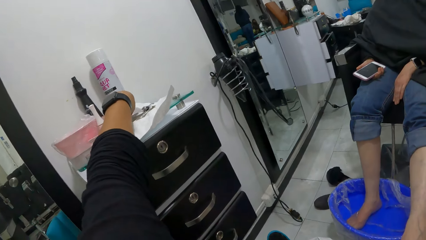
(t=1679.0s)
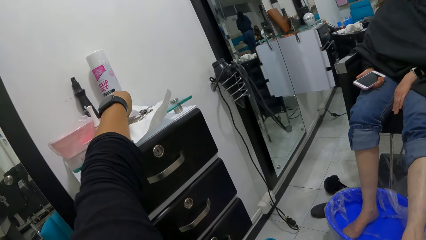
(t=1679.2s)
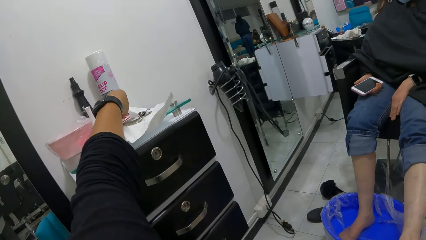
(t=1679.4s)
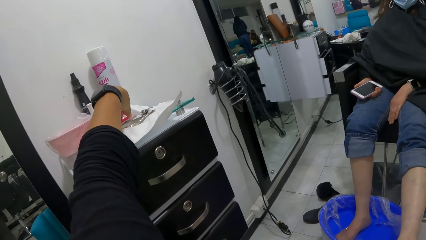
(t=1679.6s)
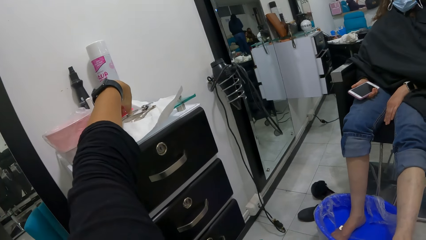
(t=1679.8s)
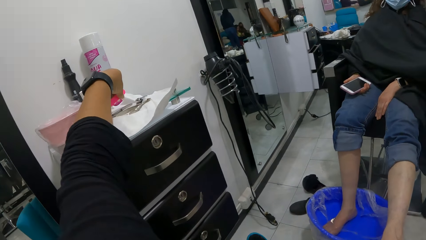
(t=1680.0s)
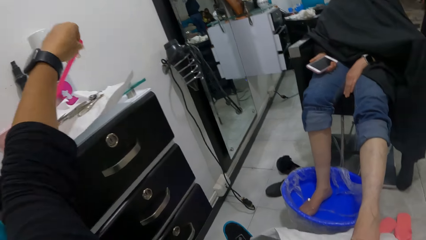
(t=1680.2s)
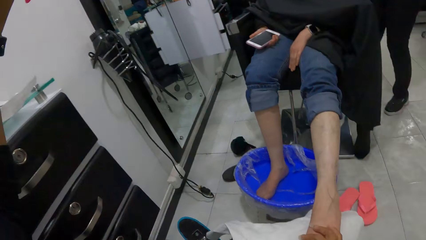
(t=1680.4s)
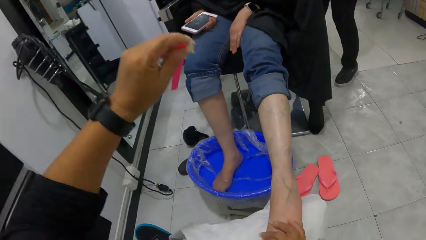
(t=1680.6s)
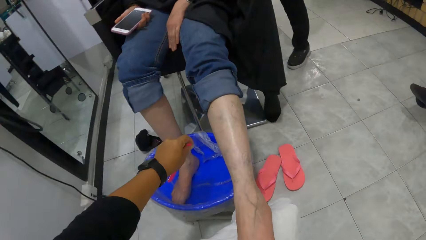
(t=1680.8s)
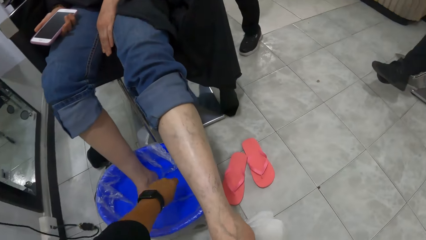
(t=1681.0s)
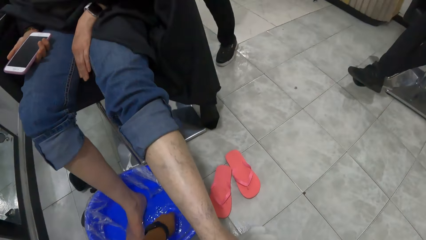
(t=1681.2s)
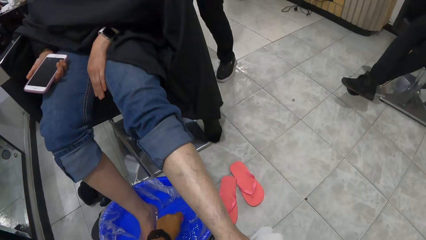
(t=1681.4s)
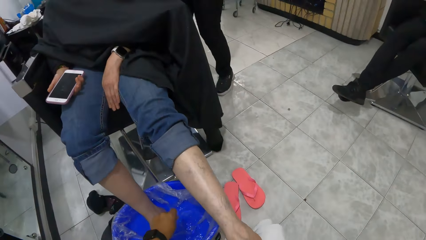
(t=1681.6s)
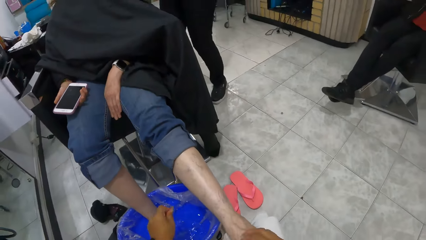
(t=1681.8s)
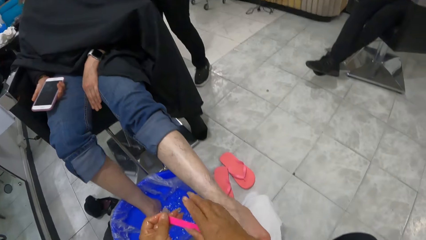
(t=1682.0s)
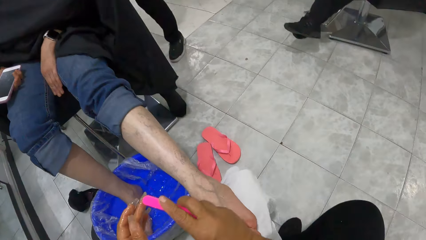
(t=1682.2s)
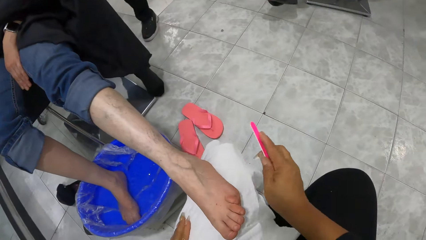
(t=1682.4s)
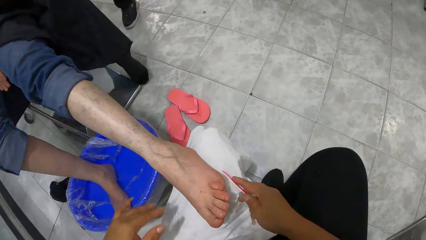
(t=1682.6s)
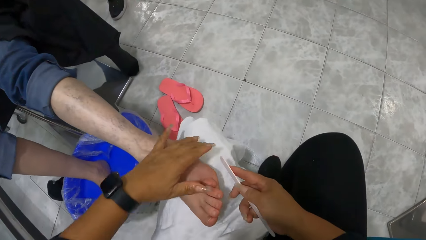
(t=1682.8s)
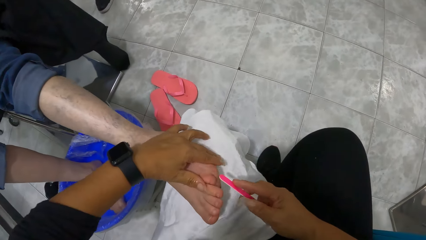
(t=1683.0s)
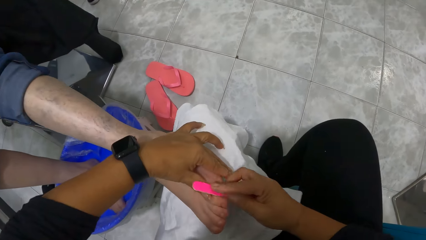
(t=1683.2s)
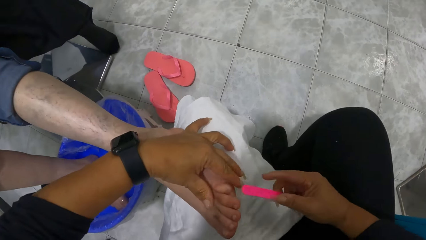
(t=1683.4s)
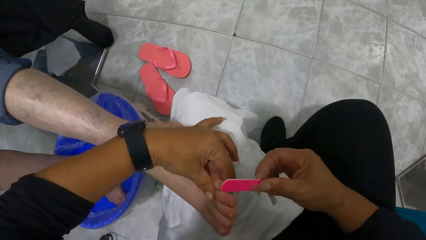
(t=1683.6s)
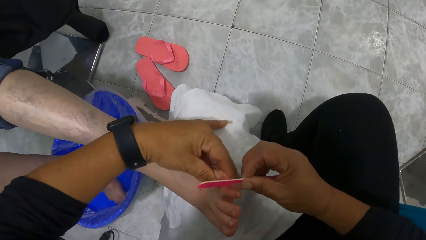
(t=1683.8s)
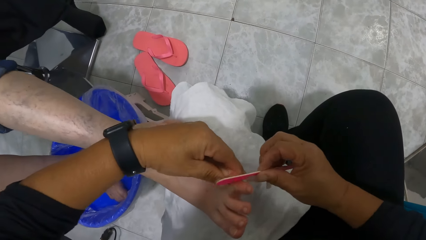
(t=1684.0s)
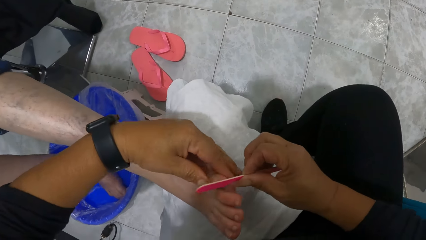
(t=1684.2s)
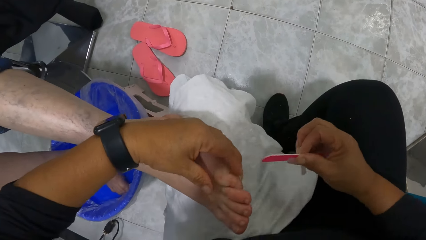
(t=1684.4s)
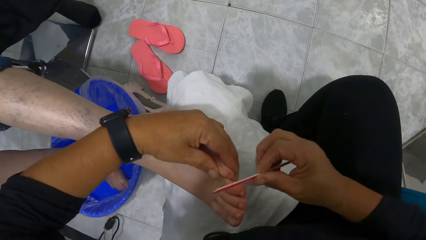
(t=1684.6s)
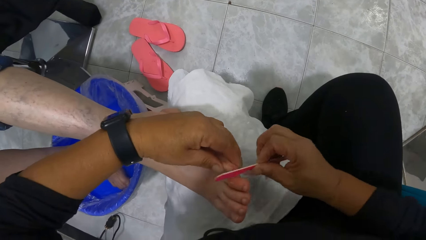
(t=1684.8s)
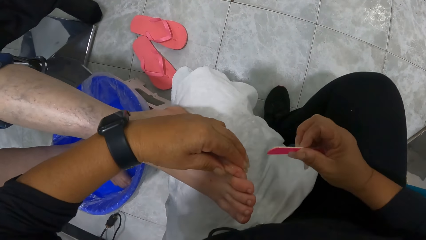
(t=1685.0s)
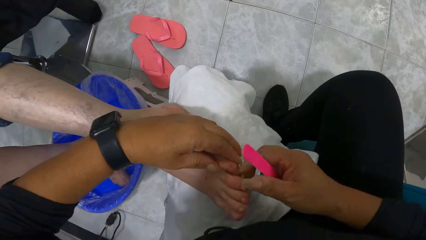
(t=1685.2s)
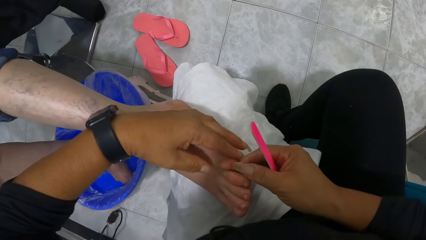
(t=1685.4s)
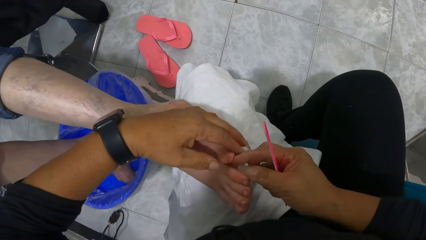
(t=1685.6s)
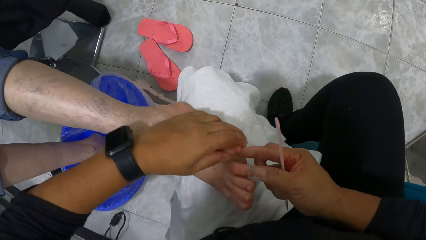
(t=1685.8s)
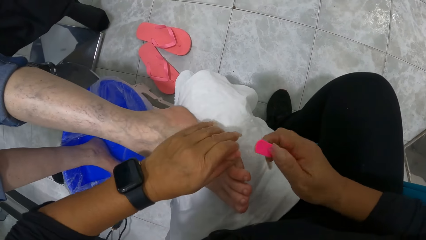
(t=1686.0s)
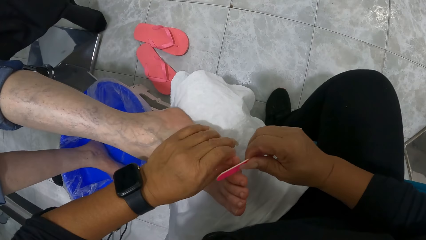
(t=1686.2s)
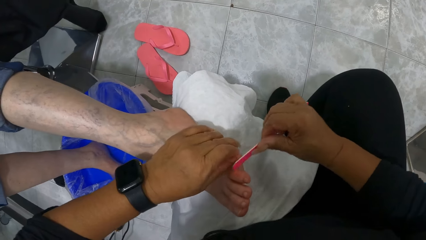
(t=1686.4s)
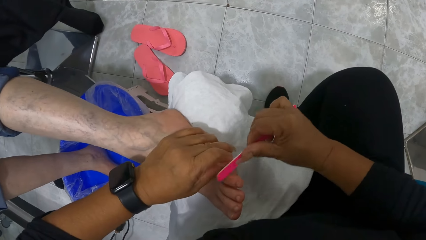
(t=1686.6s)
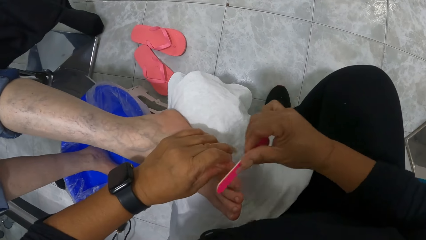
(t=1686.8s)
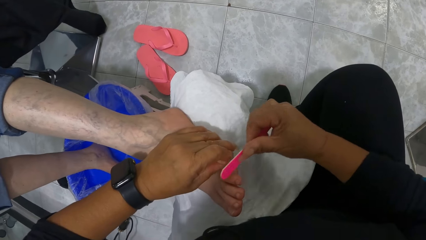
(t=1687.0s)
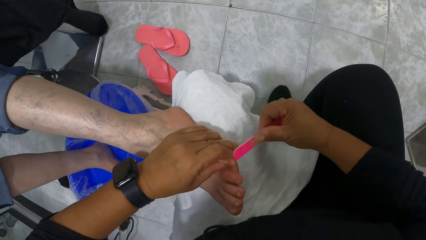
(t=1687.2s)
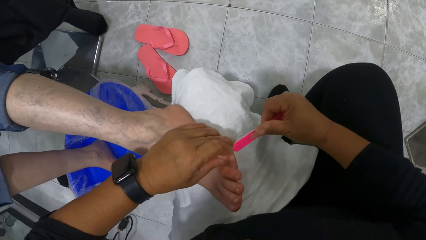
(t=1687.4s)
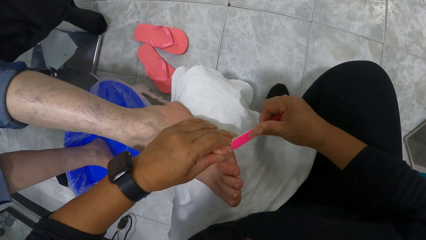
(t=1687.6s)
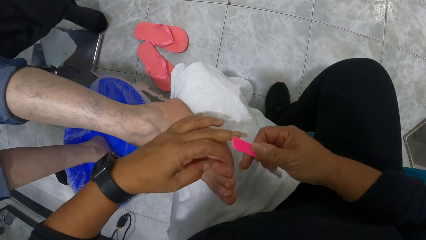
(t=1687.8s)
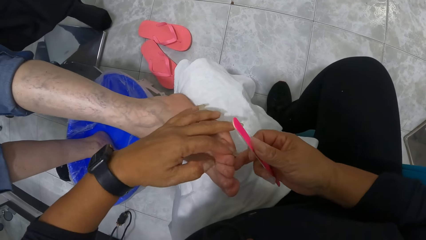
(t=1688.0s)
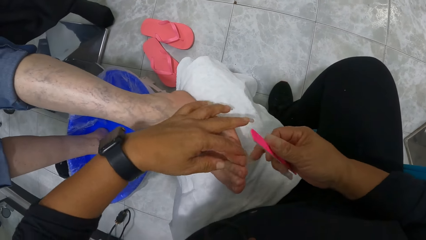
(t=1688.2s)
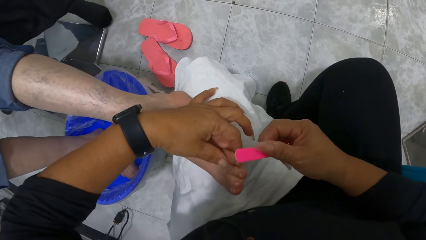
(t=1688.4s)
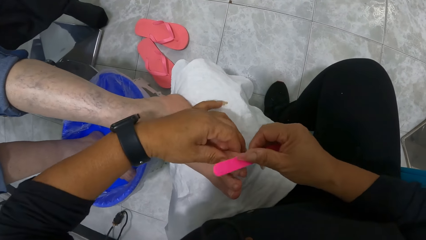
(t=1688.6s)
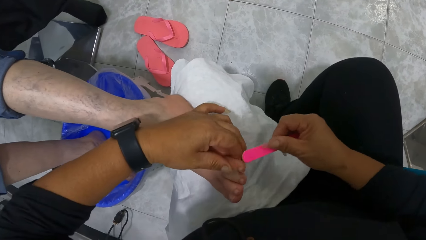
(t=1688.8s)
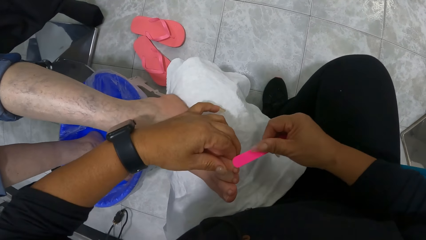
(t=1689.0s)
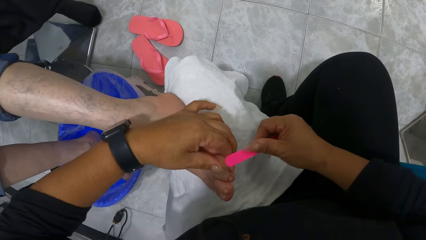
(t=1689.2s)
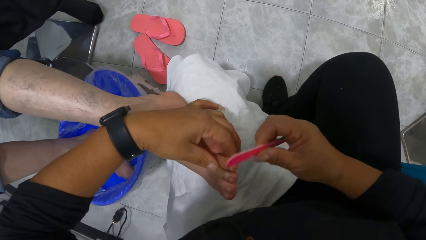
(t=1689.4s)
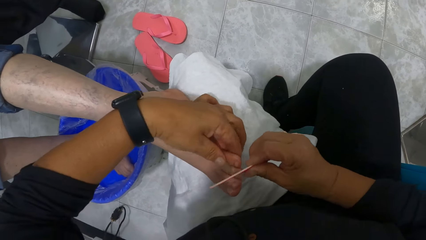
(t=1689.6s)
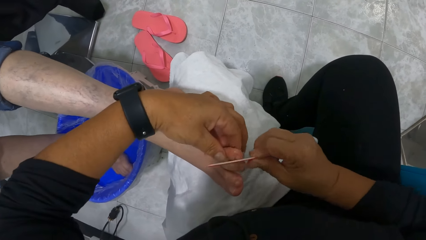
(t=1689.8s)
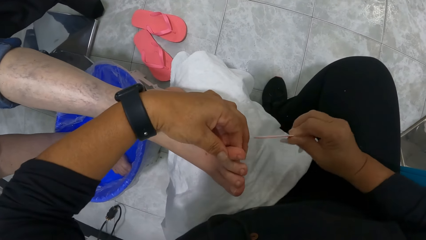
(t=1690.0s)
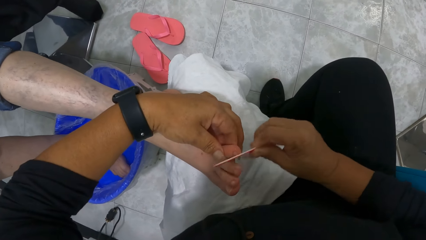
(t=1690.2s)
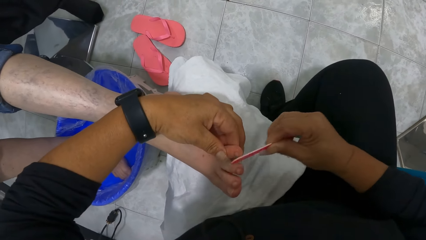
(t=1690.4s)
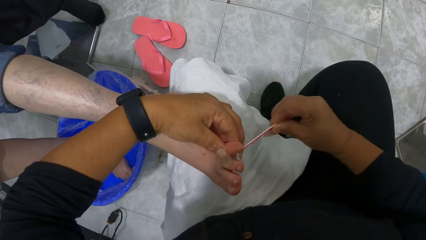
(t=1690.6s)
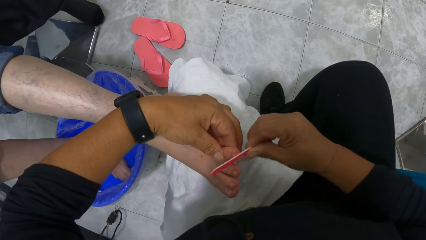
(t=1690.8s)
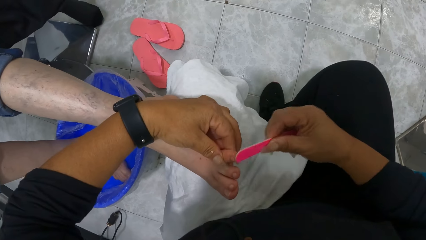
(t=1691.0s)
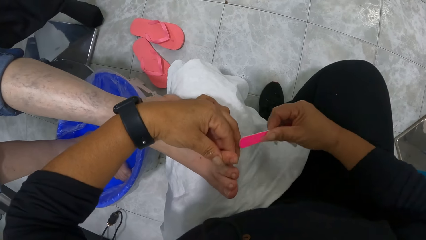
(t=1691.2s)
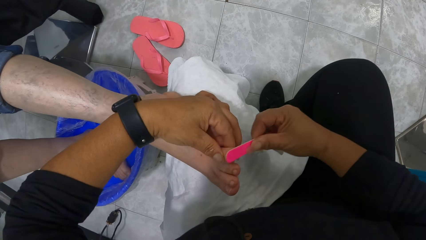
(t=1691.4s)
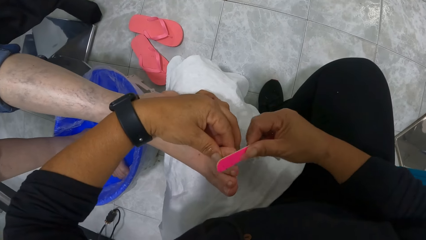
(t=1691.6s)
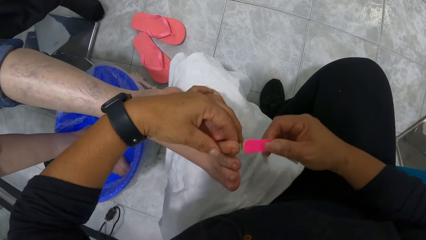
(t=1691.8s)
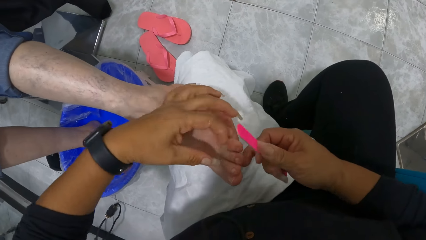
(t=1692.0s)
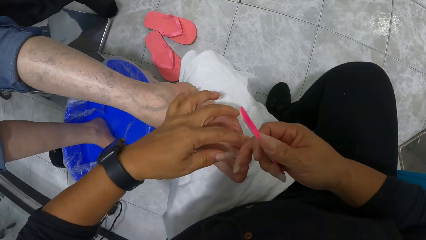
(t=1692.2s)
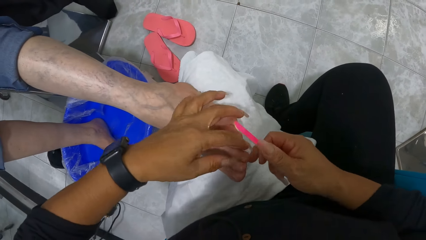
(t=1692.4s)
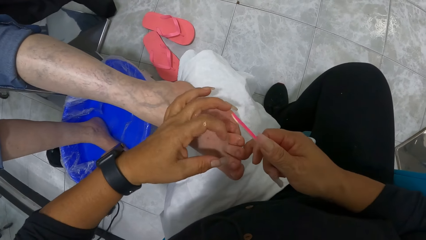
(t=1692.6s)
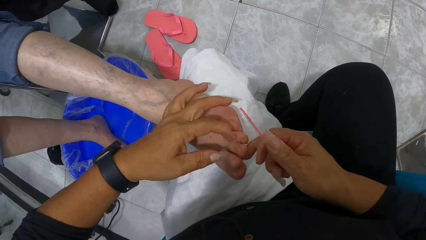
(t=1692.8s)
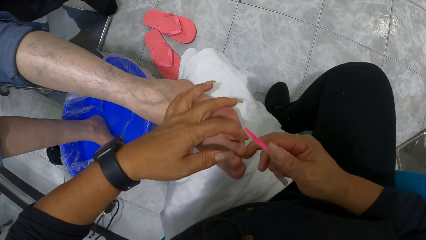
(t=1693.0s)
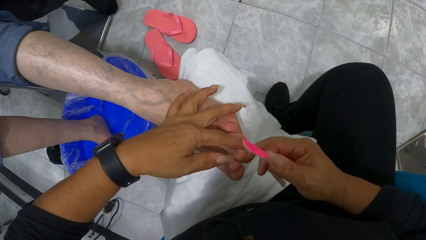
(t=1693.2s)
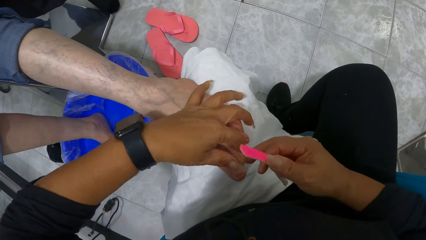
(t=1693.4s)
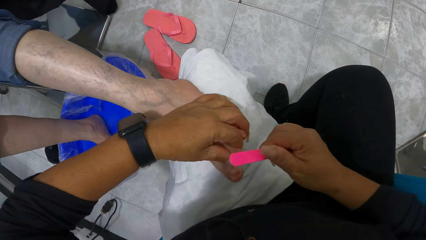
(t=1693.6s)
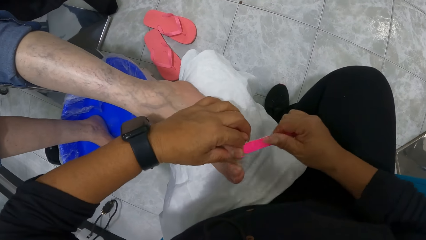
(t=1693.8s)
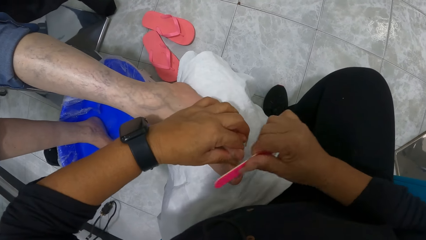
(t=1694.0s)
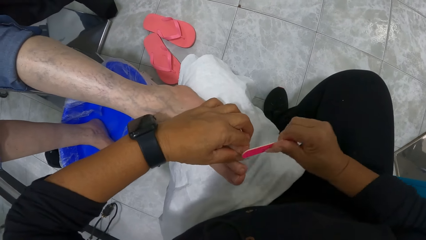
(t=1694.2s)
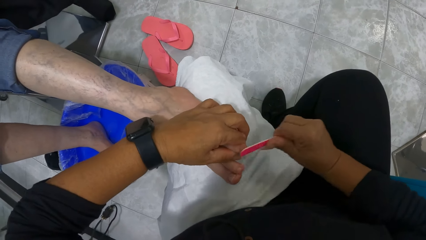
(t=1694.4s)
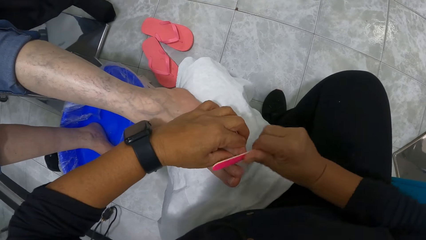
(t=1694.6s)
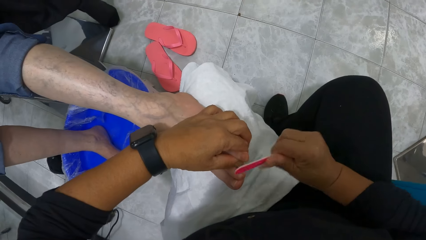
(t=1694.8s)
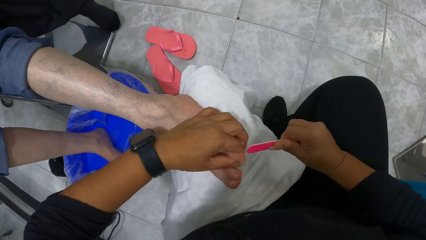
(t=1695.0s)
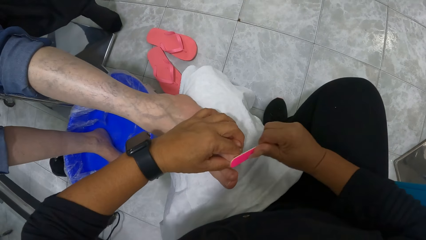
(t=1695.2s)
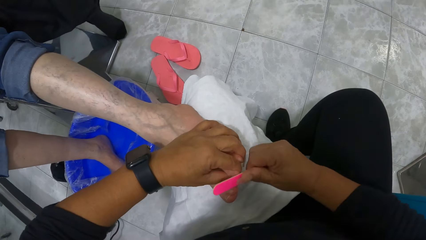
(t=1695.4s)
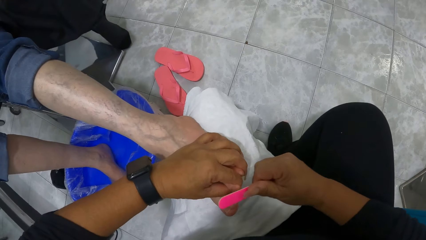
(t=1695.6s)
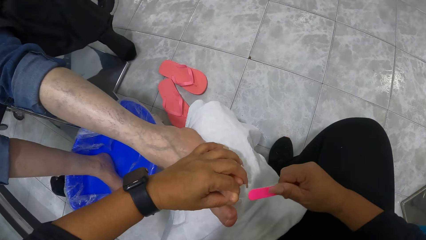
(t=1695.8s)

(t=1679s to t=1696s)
The camera wearer picks a nail file from the tissue on the drawer with her left hand. She dips the nail file in her left hand into a bowl of water. She transfers the nail file from her left hand to her right hand. She wipes her left hand on the towel on her thigh. She wipes her right hand on the towel on her thigh. She removes the nail file. She holds the left pinky toe of the woman with her left hand. She files the left pinky toe of the woman with the nail file in her right hand. She touches the left pinky toe of the woman with her right hand. She files the left pinky toe of the woman with the nail file in her right hand. She holds the left ring toe of the woman with her left hand. She files the left ring toe of the woman with the nail file in her right hand. She touches the left middle toe of the woman with her right hand. She holds the left middle toe of the woman with her left hand. She files the left middle toe of the woman with the nail file in her right hand.
